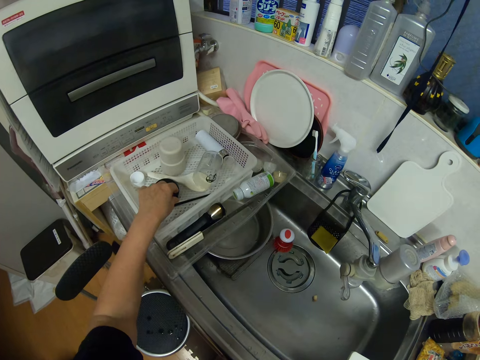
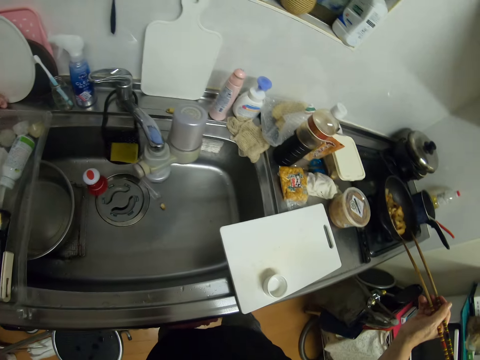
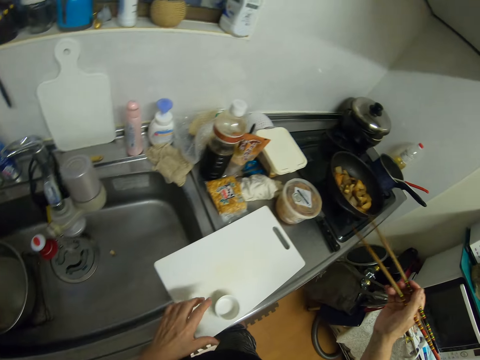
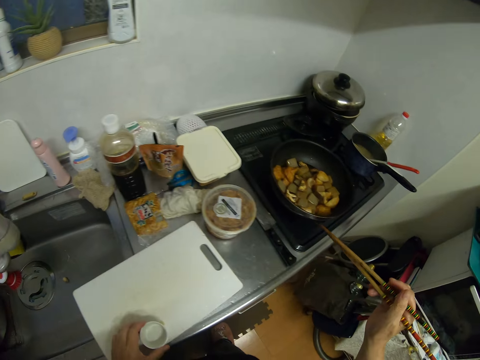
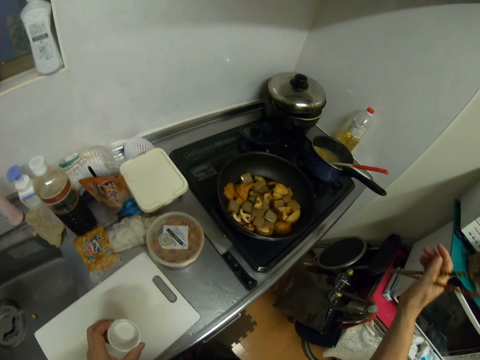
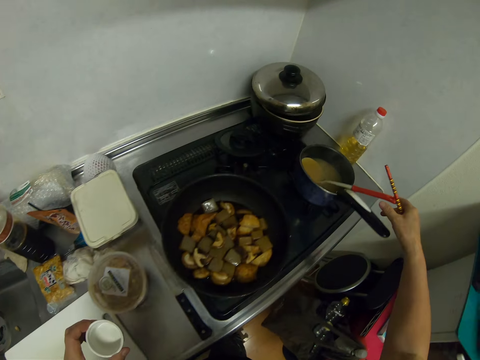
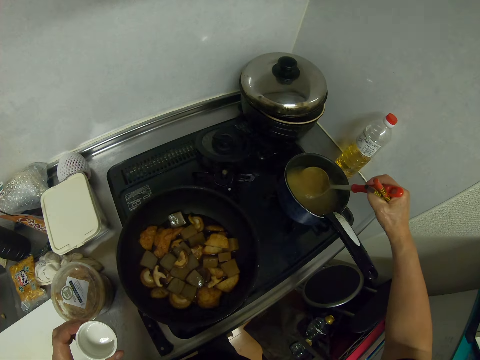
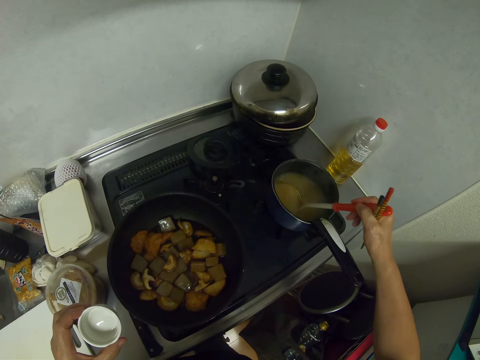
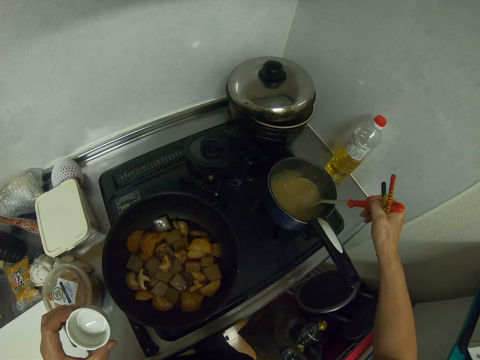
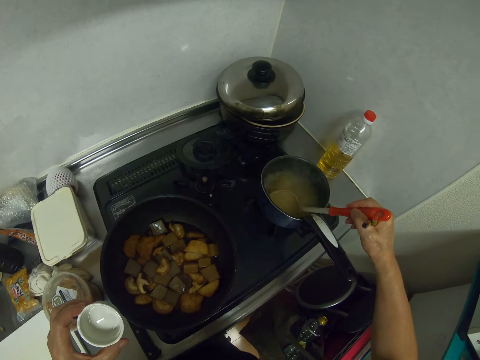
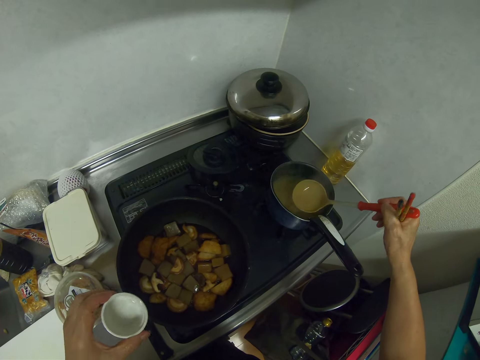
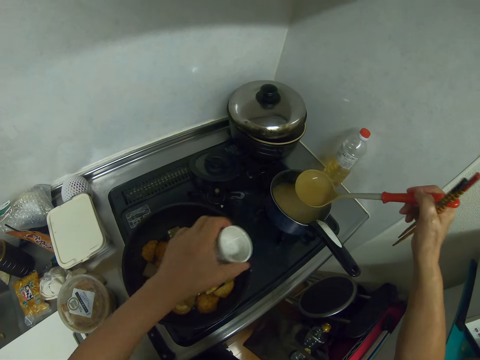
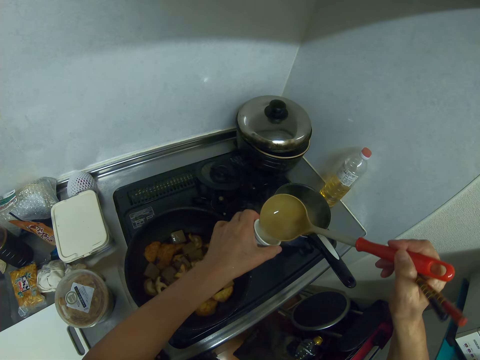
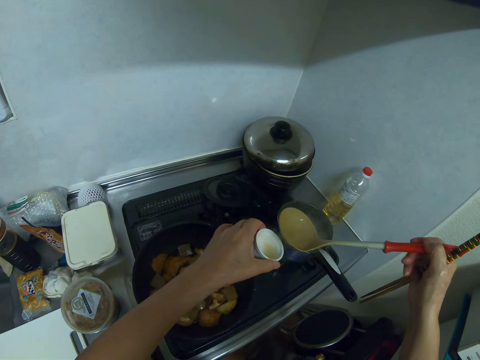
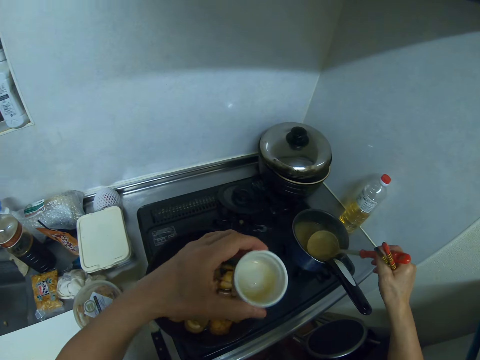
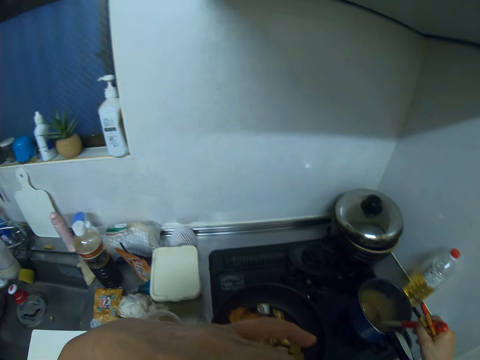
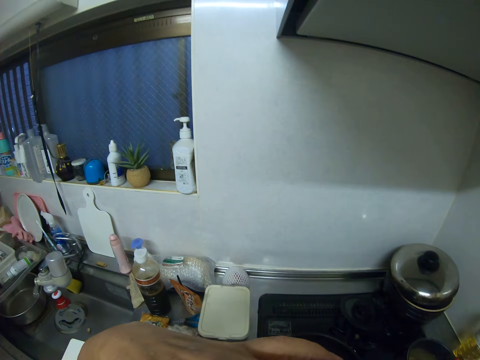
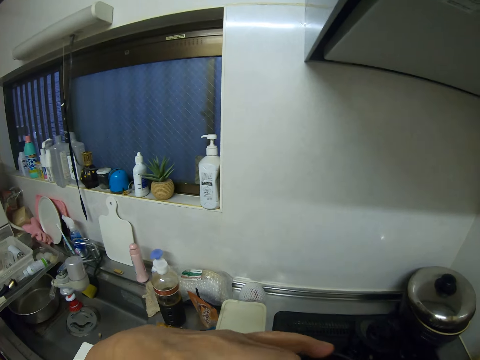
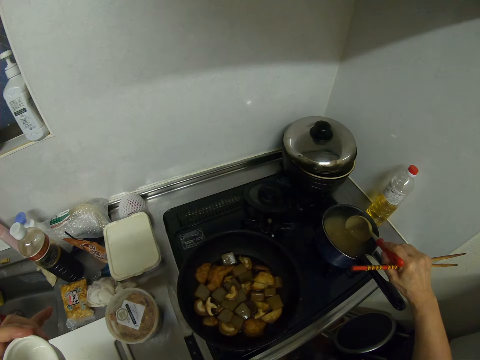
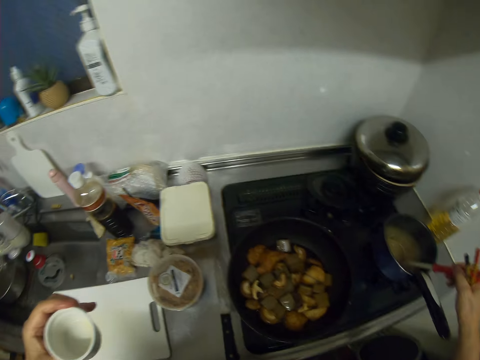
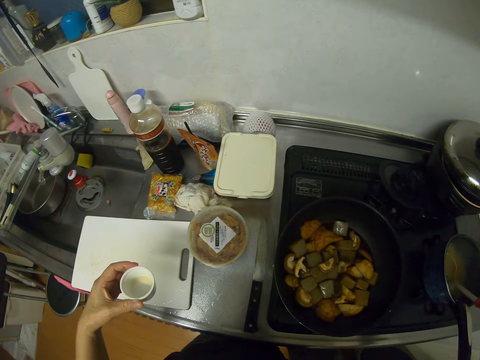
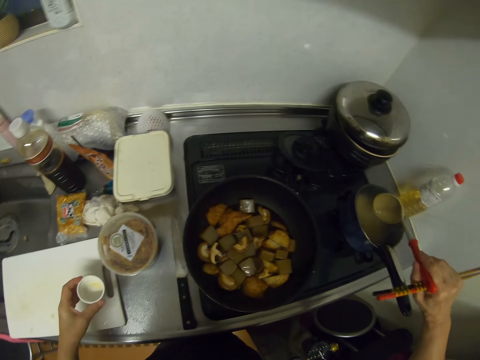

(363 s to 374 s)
The camera wearer stretches her hand to the rack. She picks up the cup from the chopping board. She picks up the cooking spoon in the pot. She stirs the liquid in the pot with the cooking spoon. She scoops liquid from the pot with the cooking spoon. She pours the liquid into the cup. She stirs the liquid in the pot with the cooking spoon. She drinks from the cup.

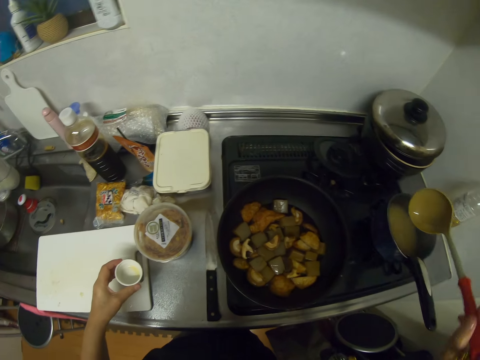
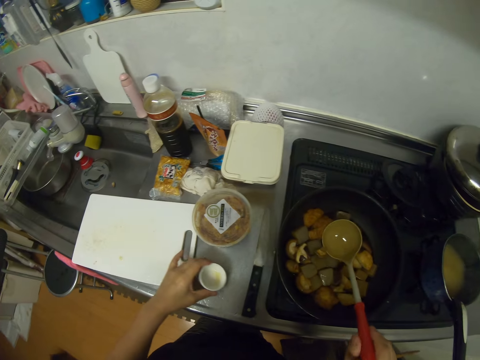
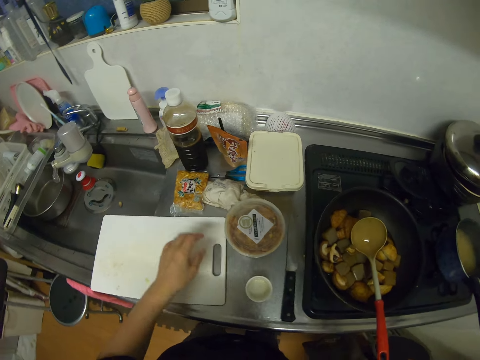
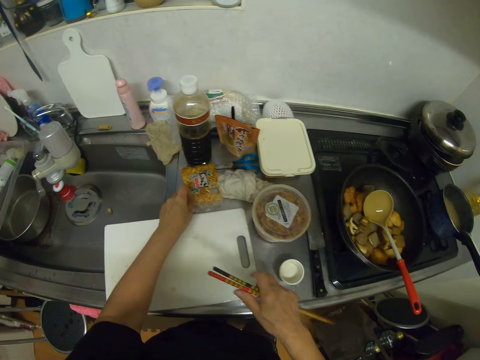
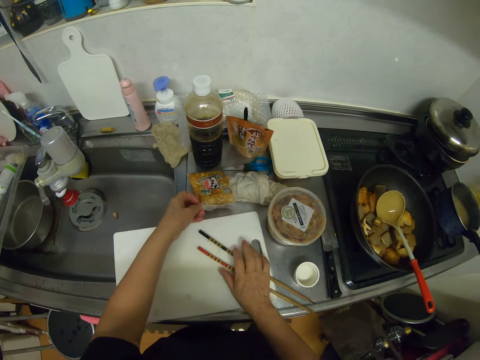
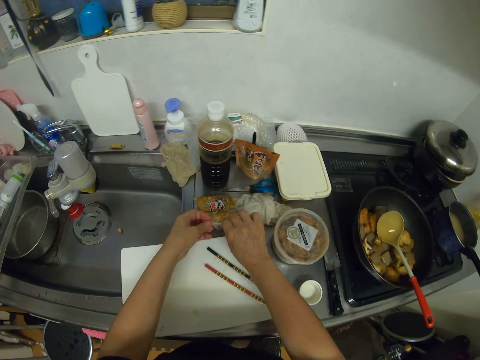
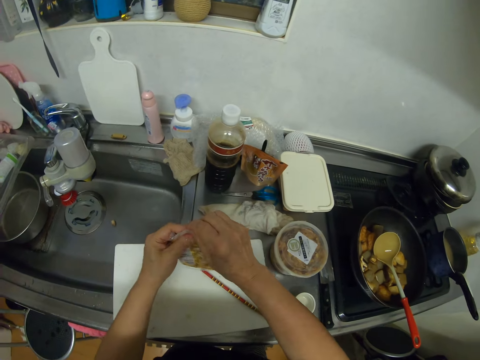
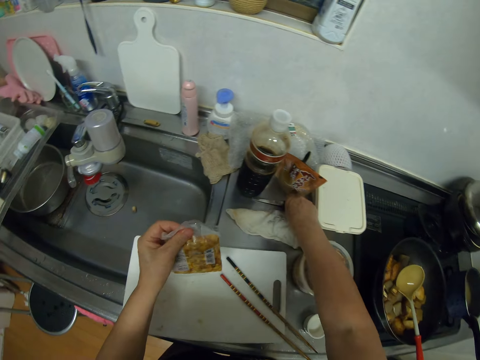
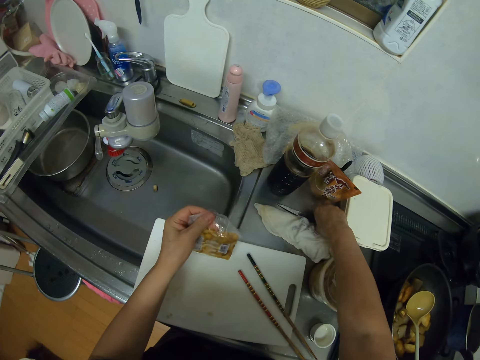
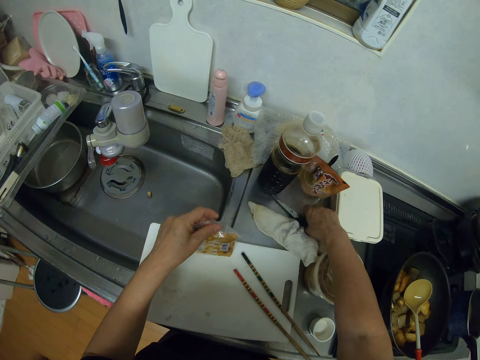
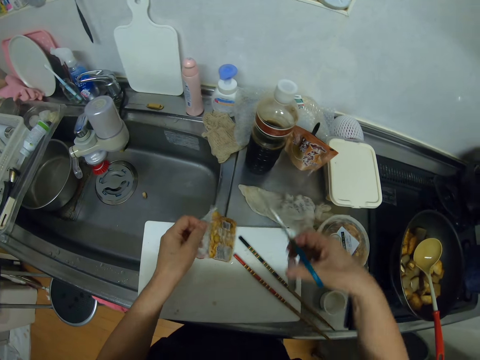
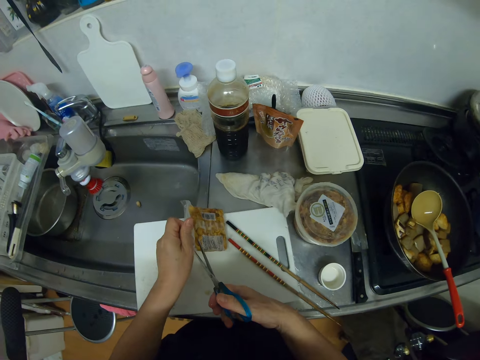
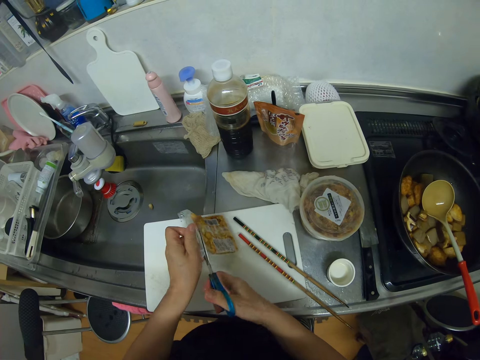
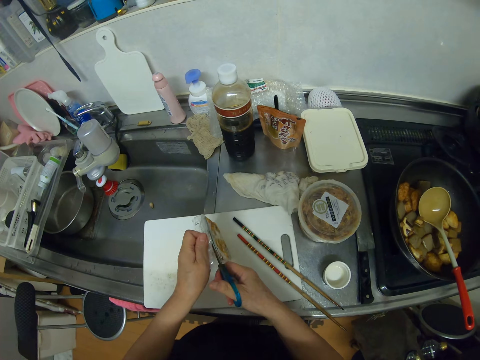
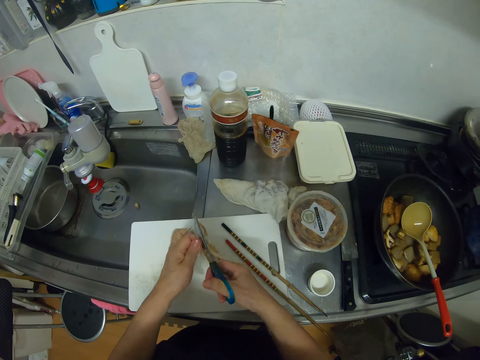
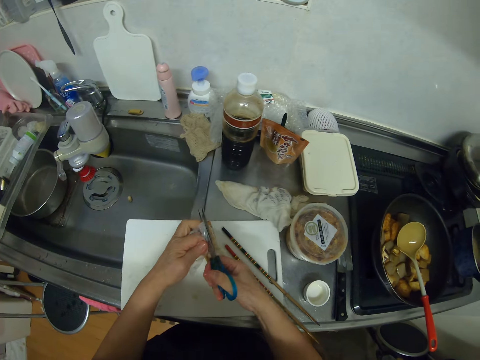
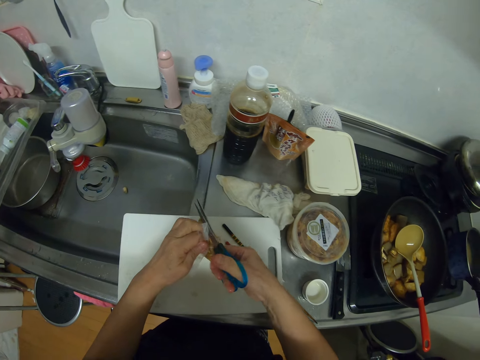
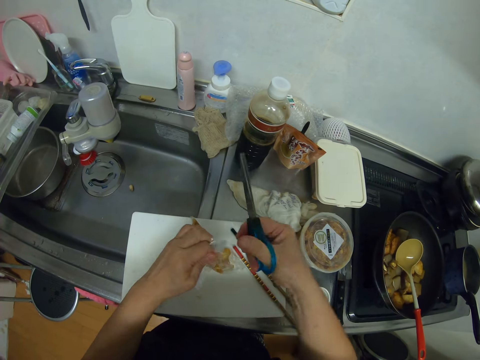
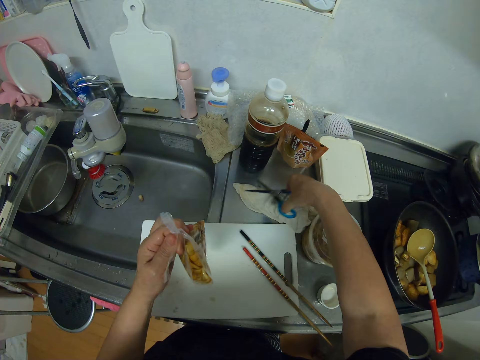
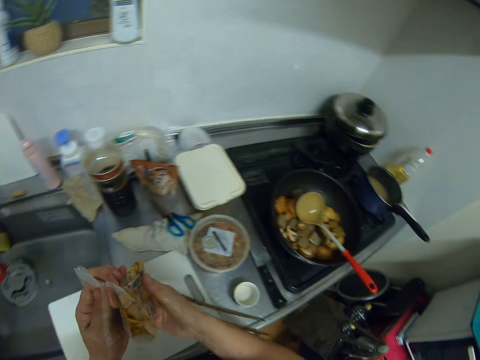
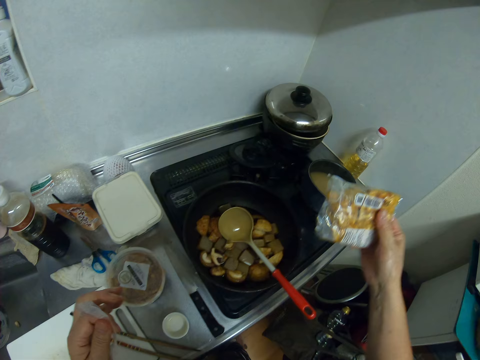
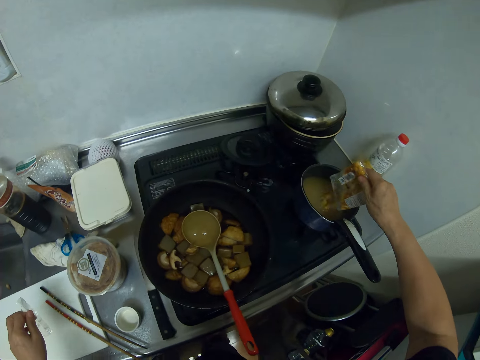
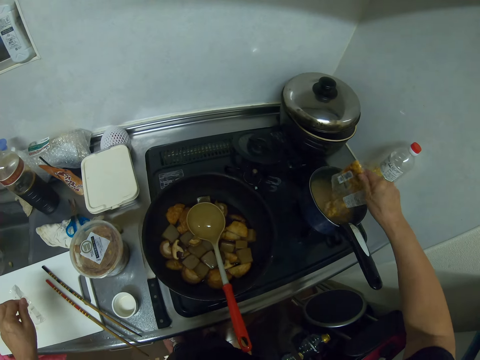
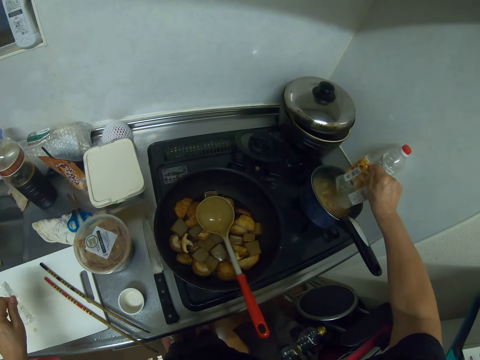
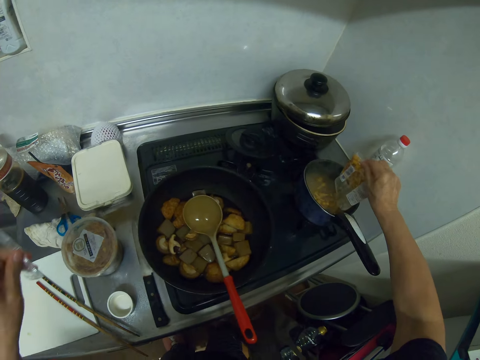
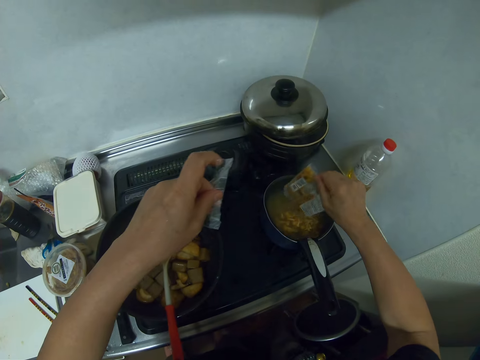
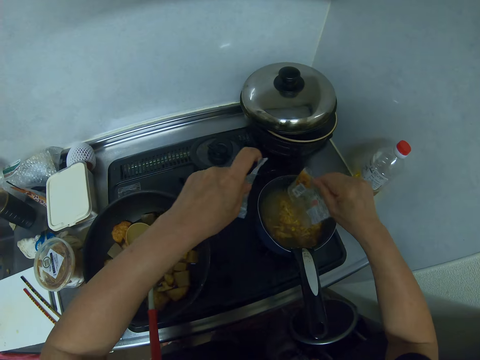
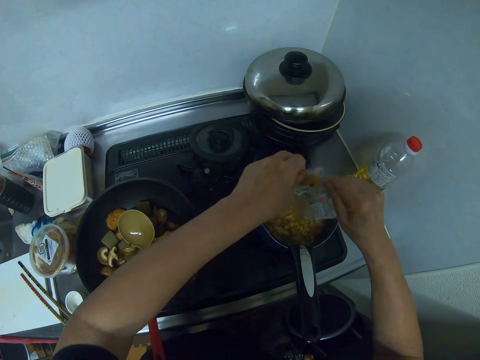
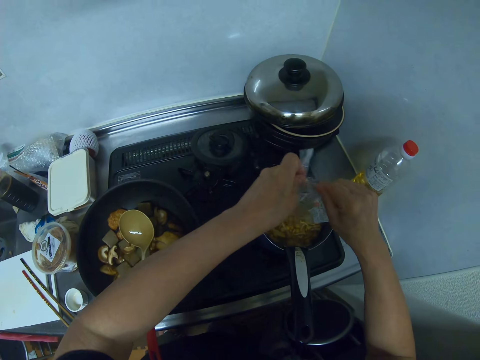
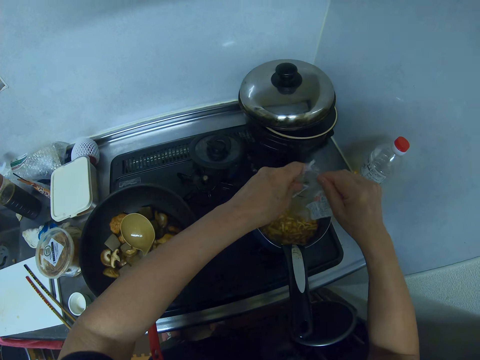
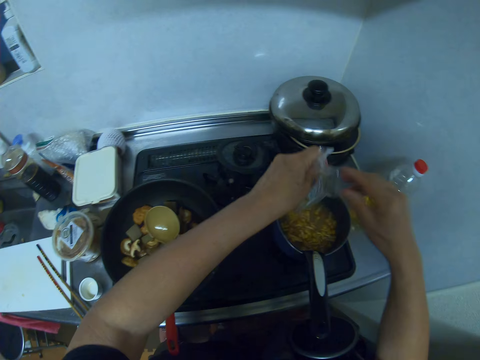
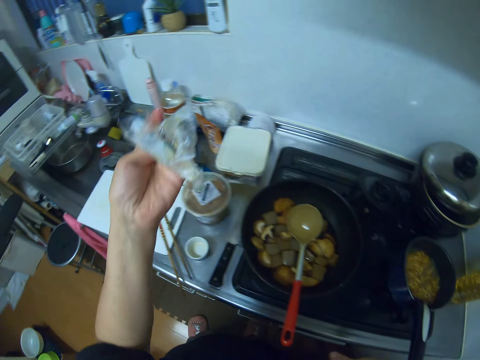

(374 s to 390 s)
The camera wearer drops the cup on the kitchen worktop. They drop the cooking spoon in the pan. They grab a nylon on the kitchen worktop. They drop the chopsticks on the chopping board. They pick up the nylon from the kitchen worktop. They pick up a pair of scissors from the kitchen worktop. They cut the nylon with the pair of scissors. They drop the pair of scissors on the kitchen worktop. They pour shrimps from the nylon into the pot.
